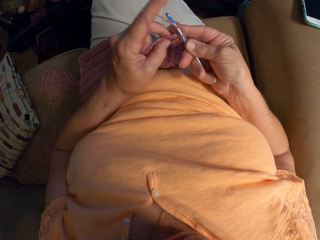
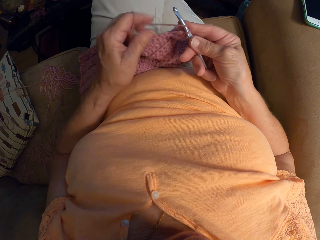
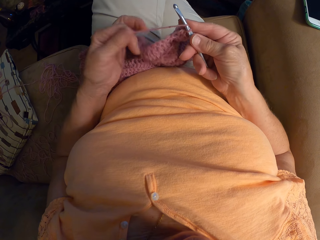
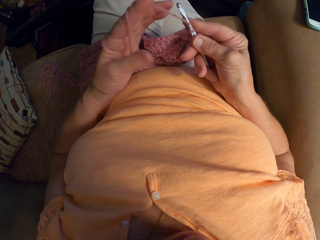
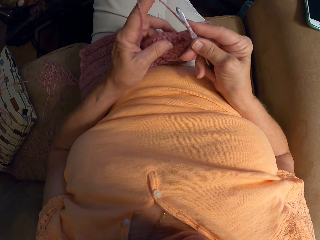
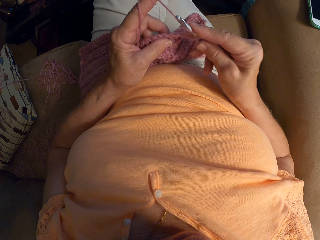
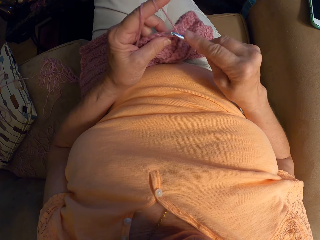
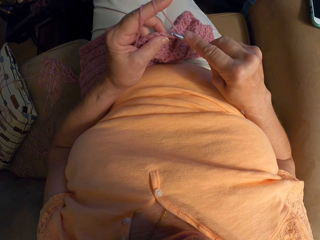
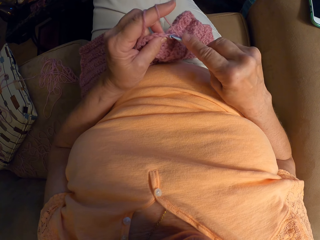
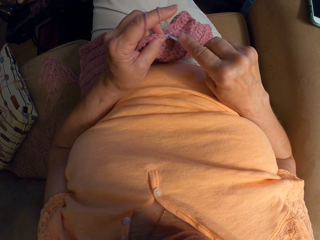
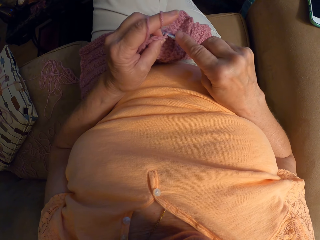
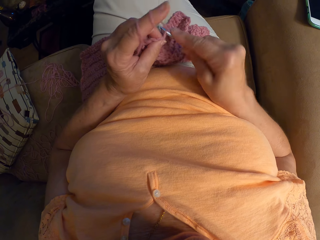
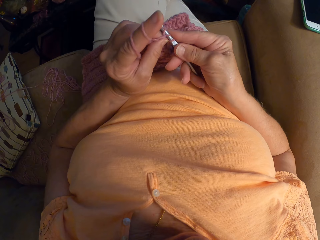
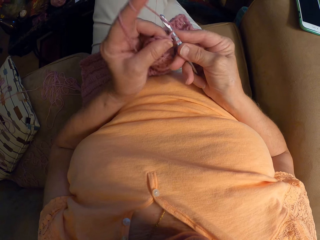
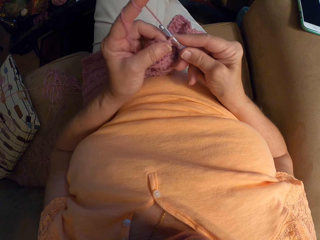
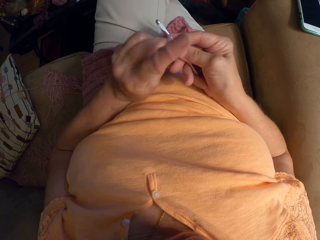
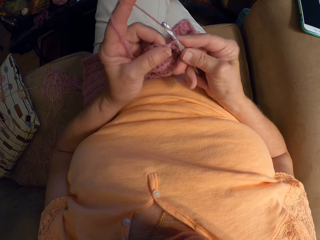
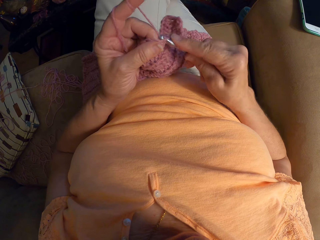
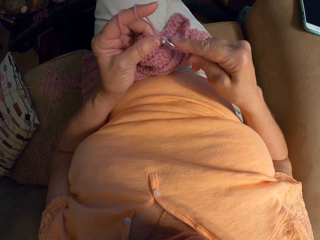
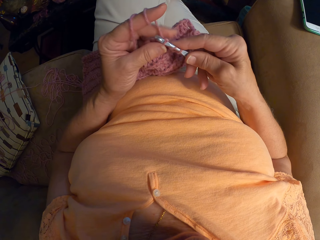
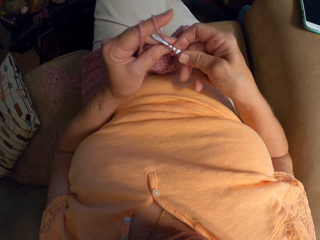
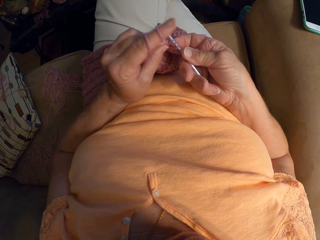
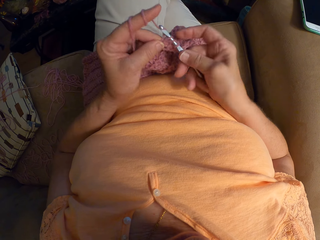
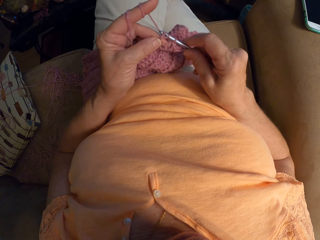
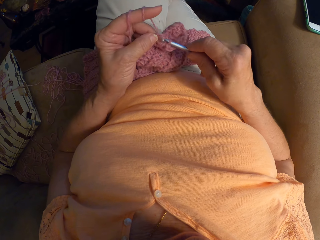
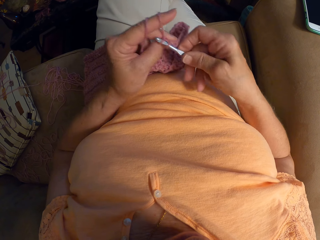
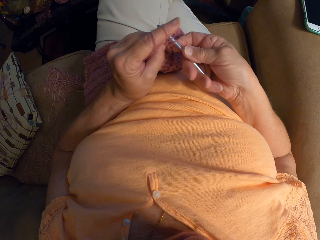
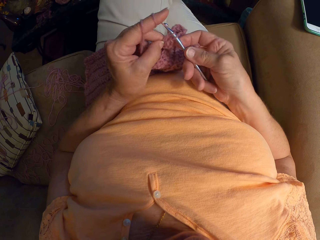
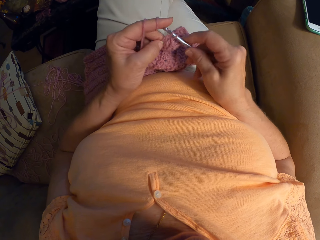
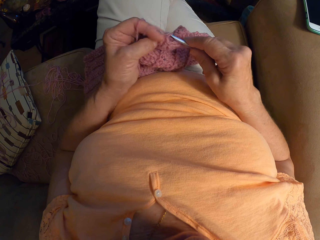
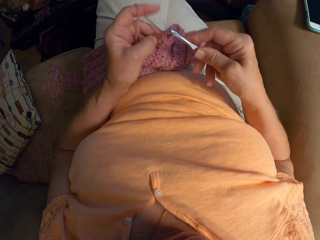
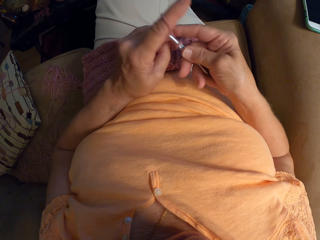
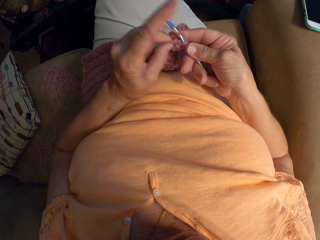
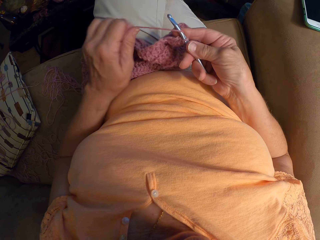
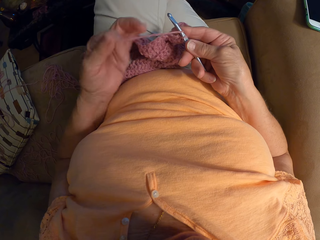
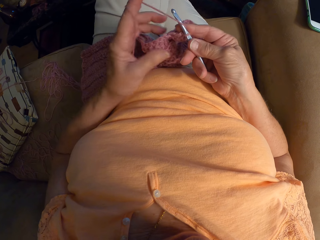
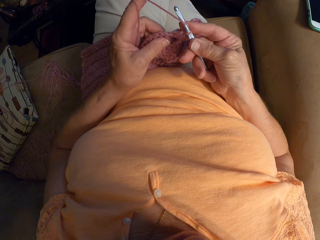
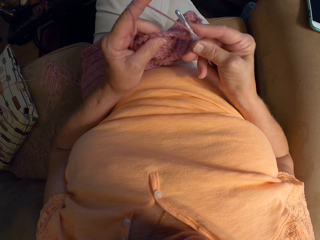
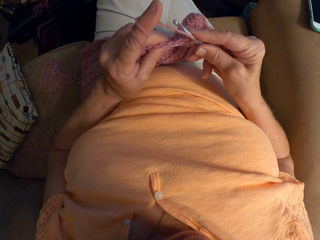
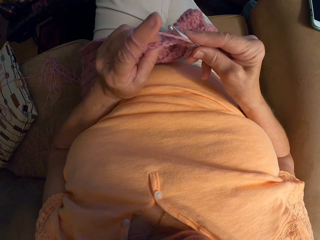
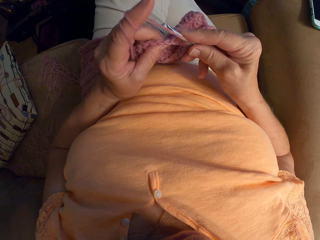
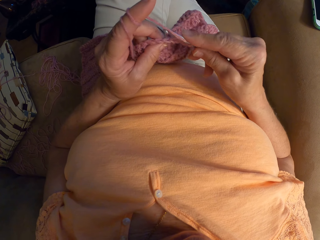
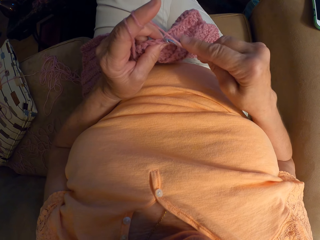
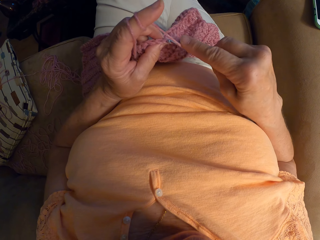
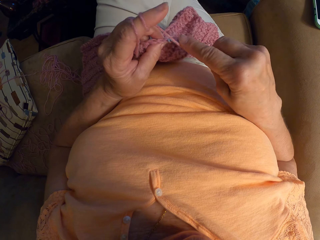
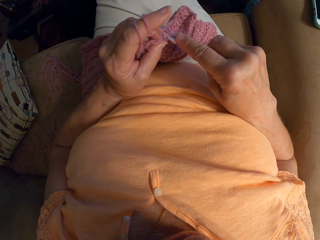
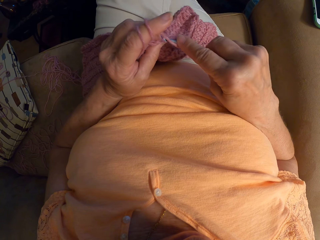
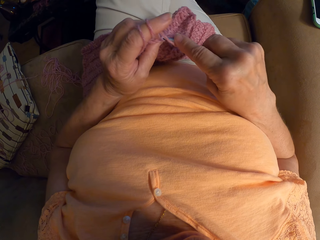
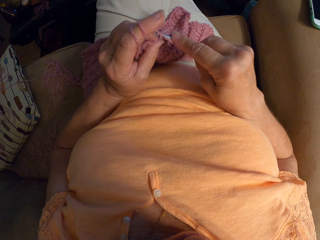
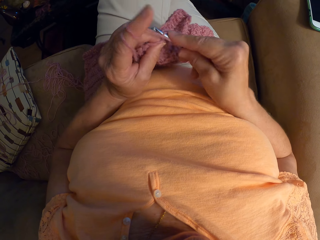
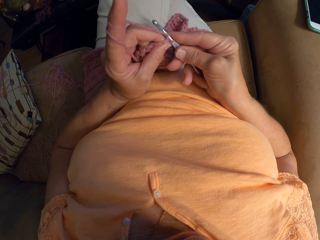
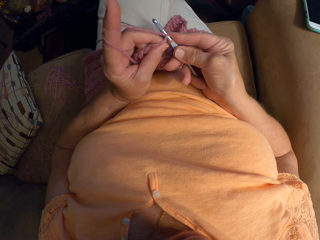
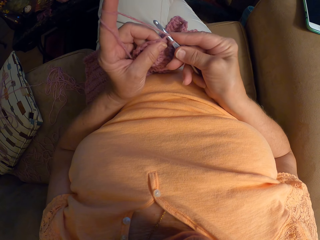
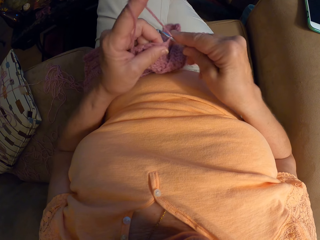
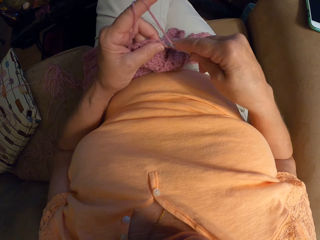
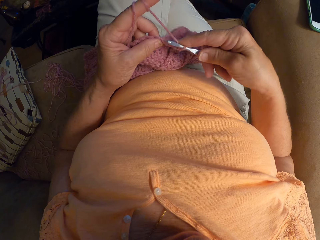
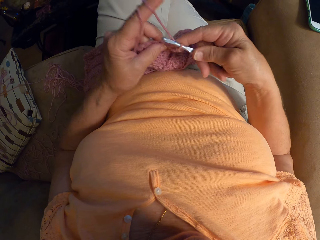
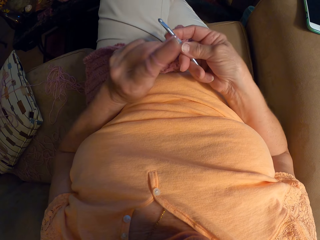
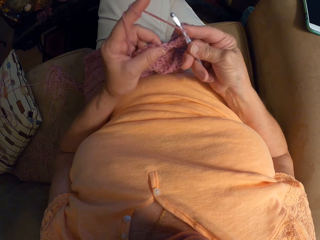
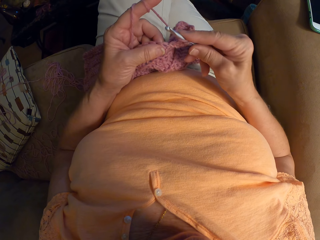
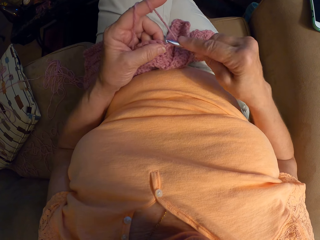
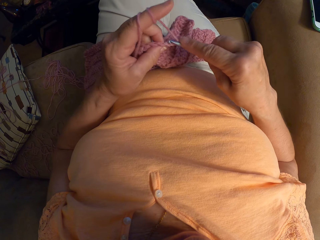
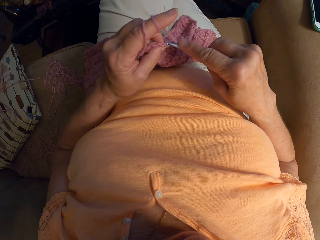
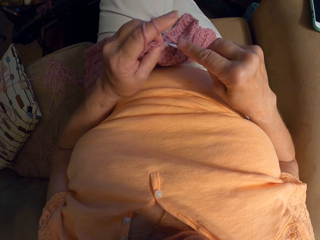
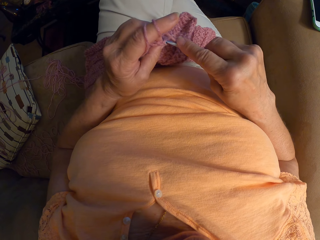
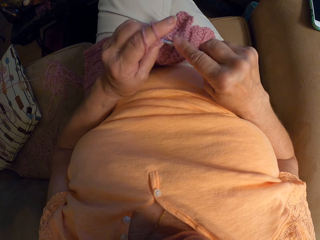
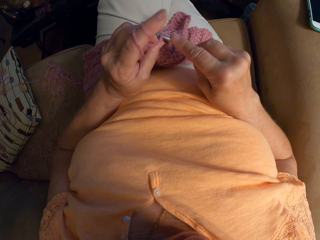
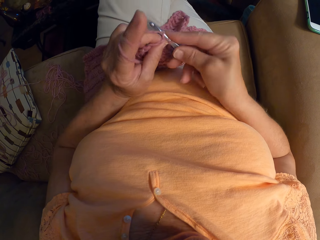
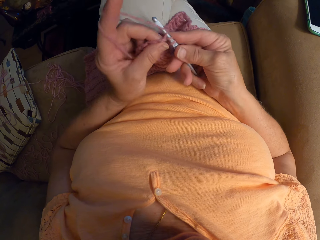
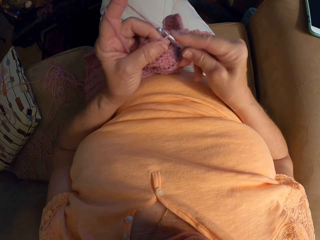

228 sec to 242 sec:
The camera wearer adjusts the yarn with her left hand. She crochets with the yarn. She adjusts the yarn with her left hand. She crochets with the yarn.

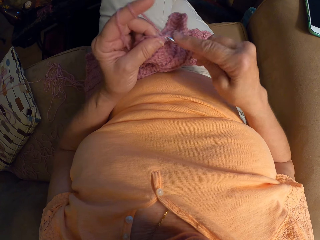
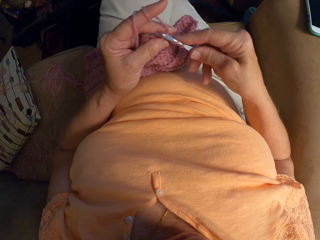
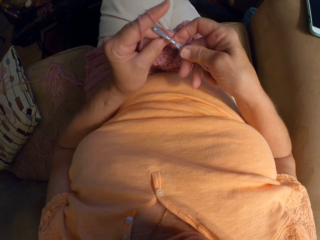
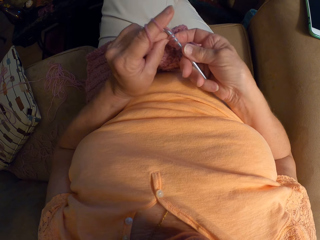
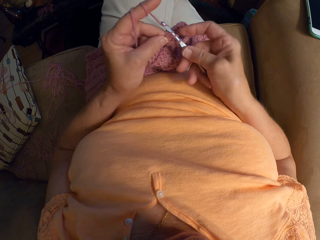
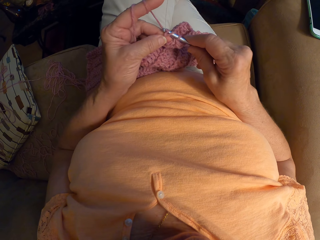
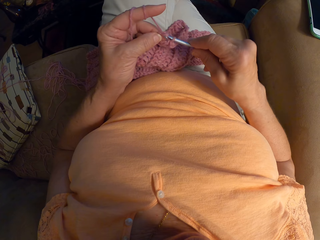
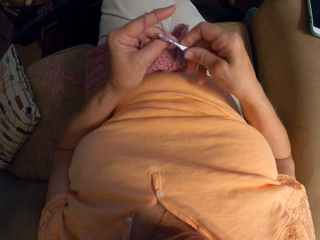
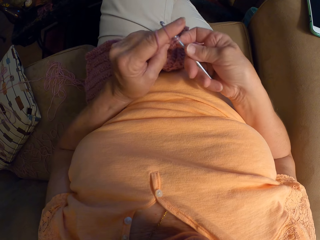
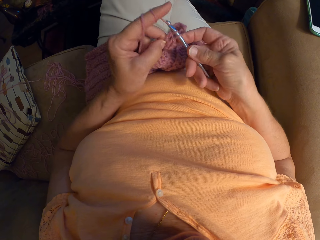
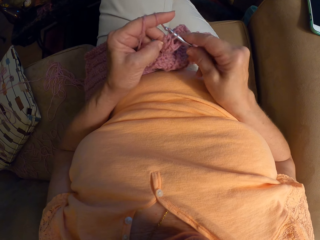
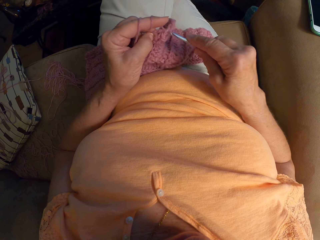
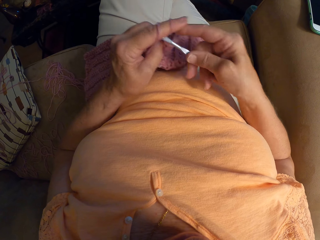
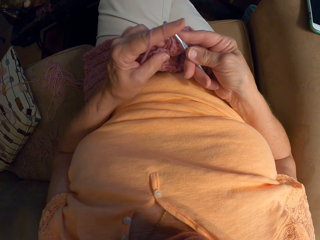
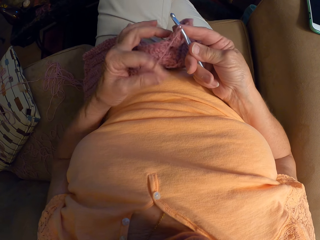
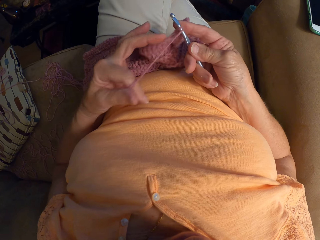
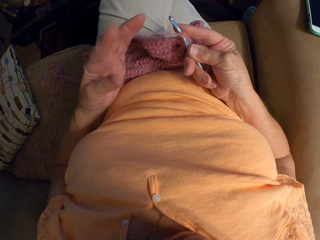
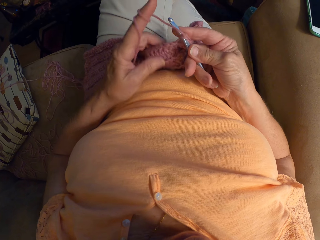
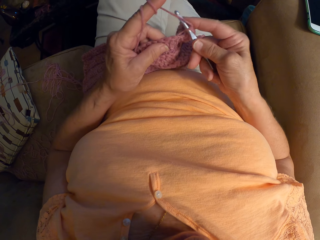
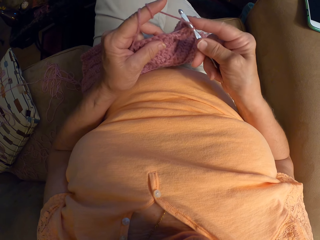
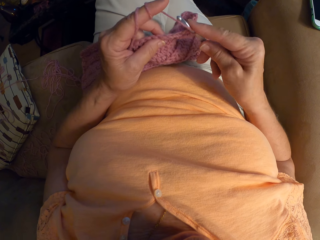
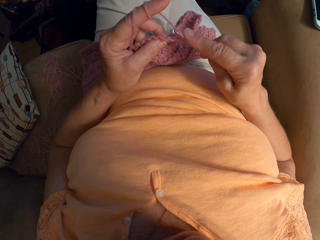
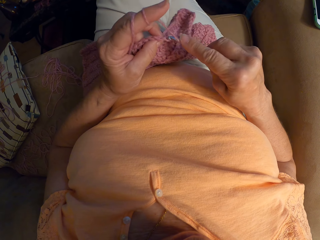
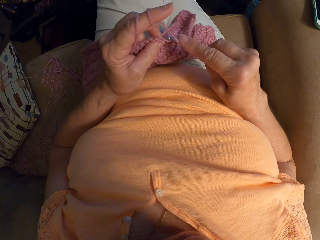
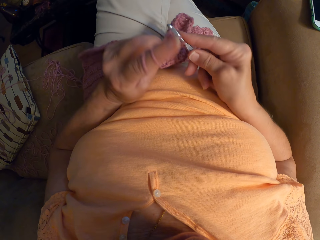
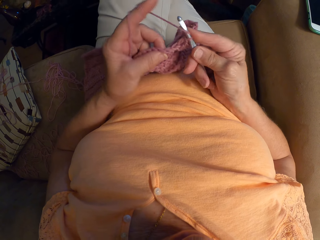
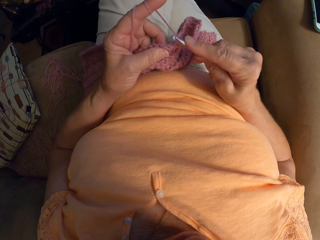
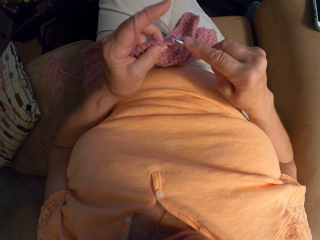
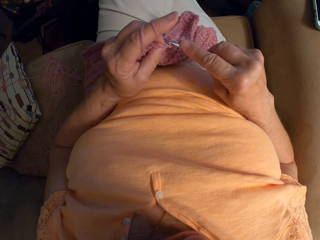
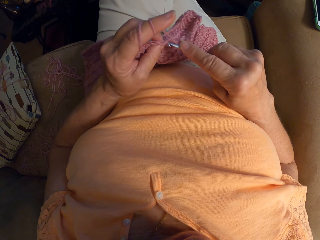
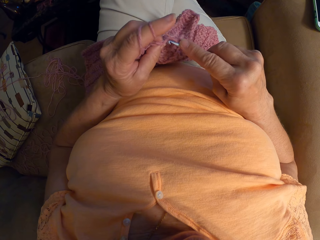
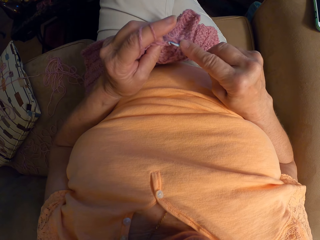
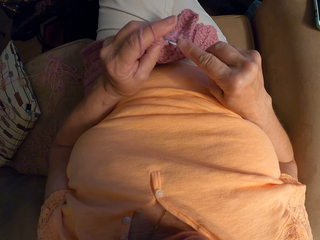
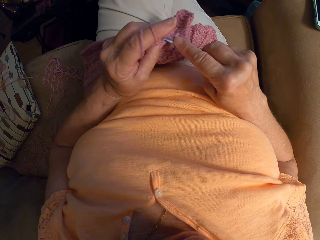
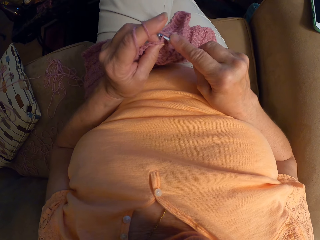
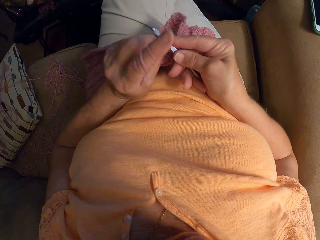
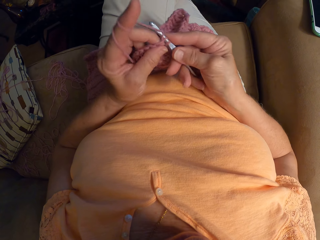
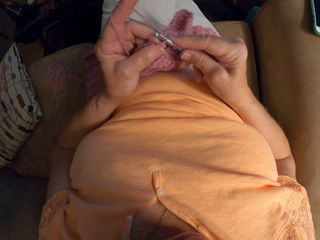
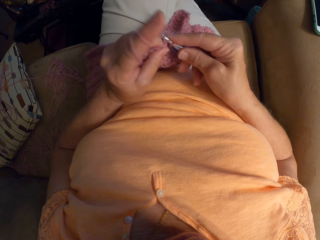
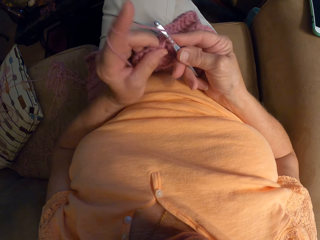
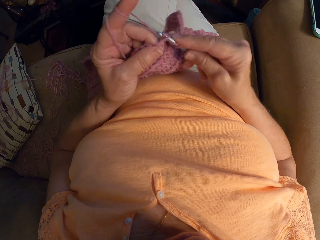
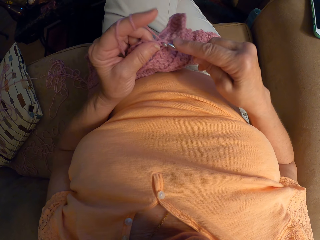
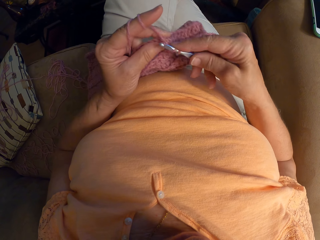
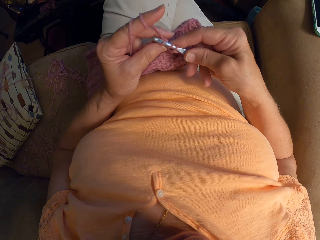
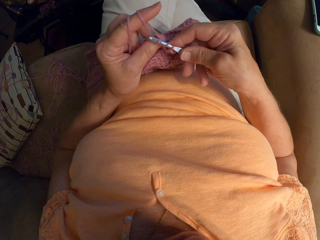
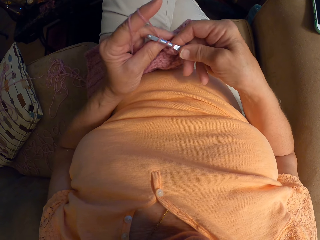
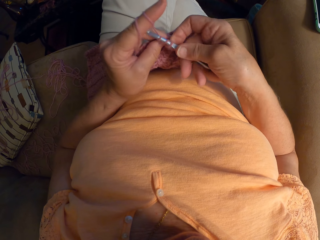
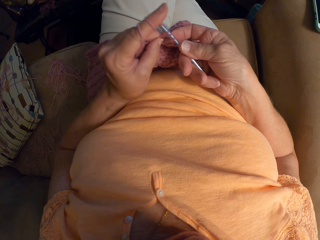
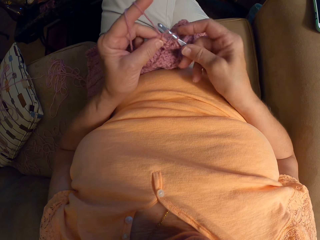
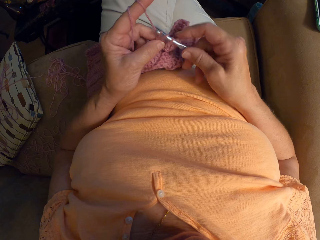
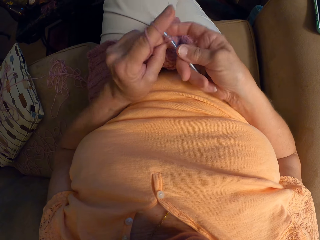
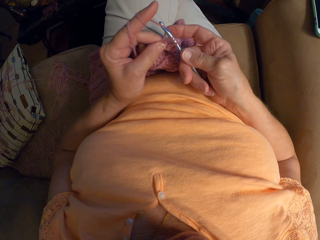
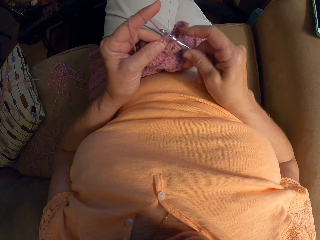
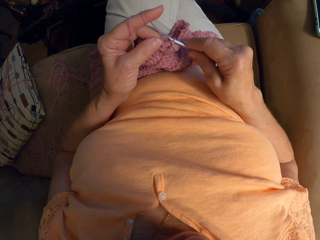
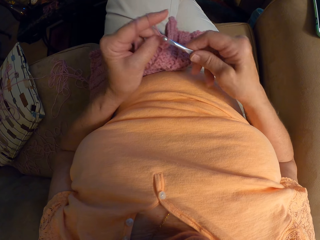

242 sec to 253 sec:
The camera wearer adjusts the yarn with her left hand. She crochets with the yarn.
